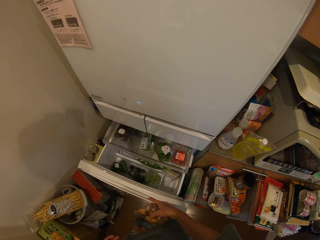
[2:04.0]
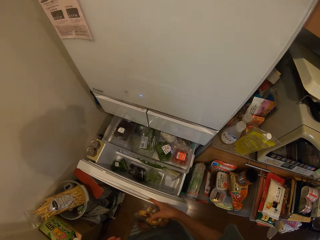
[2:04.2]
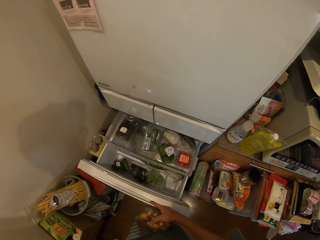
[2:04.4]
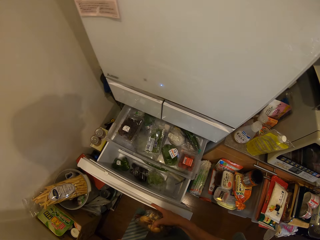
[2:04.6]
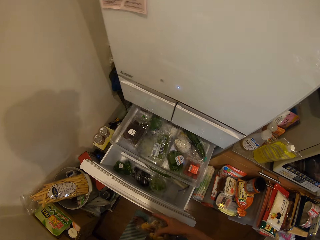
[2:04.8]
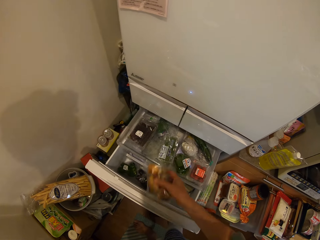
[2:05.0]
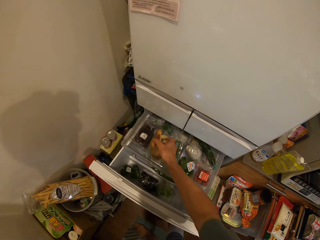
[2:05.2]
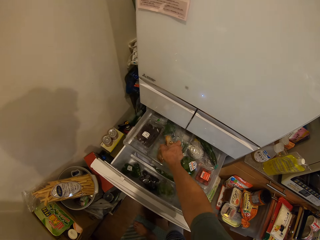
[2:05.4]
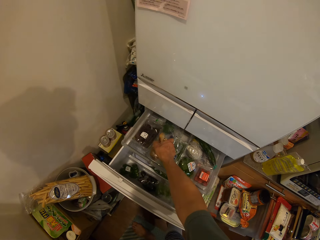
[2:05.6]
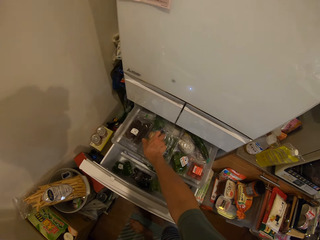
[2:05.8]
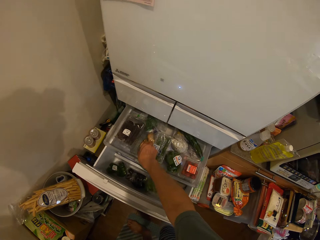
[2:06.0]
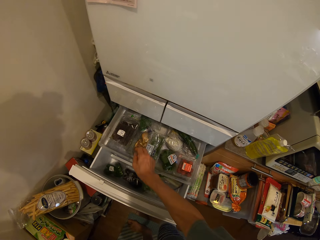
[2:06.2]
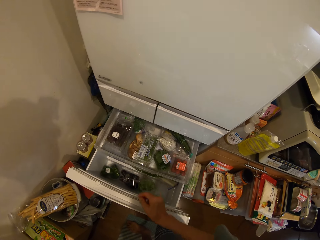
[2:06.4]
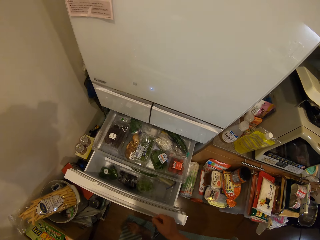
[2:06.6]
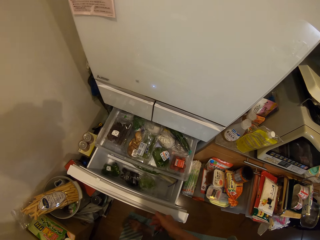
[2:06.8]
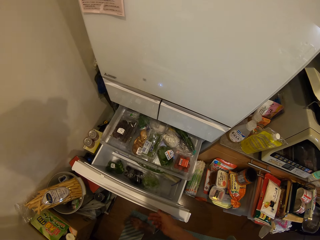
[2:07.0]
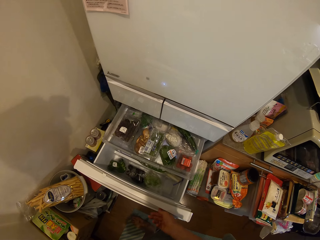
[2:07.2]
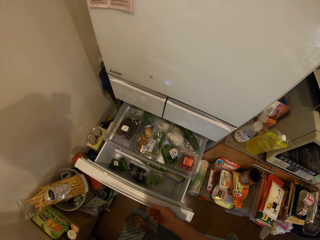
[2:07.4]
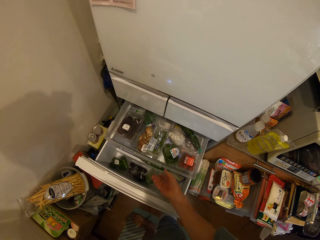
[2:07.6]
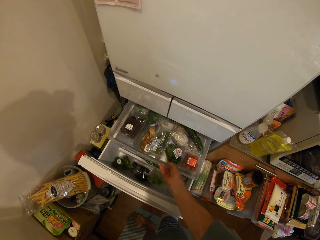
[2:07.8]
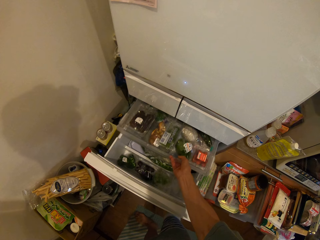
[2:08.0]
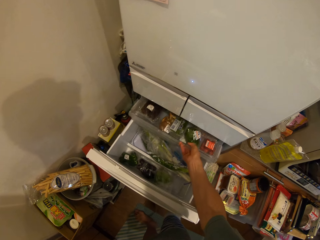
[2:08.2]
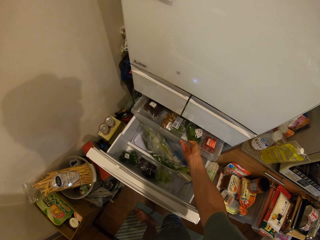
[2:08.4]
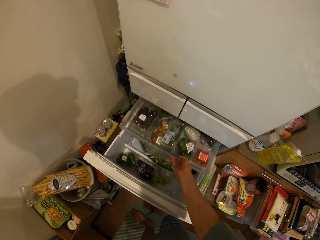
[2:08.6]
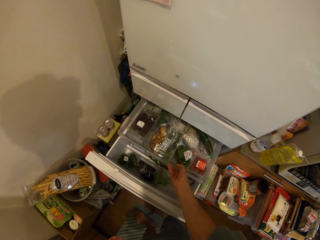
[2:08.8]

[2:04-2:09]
The camera wearer places the clear vinyl cover with mushrooms in a fridge drawer shelf. They close the fridge drawer shelf.

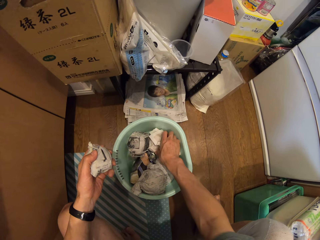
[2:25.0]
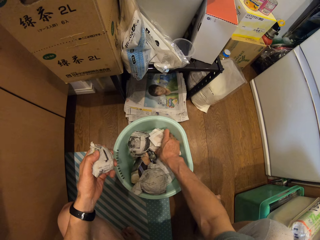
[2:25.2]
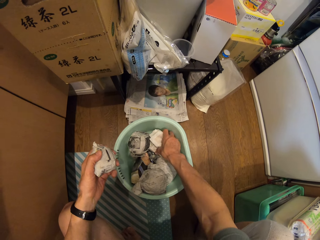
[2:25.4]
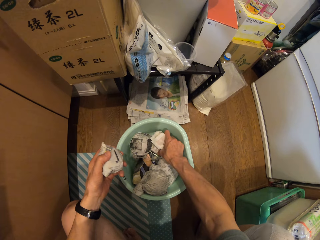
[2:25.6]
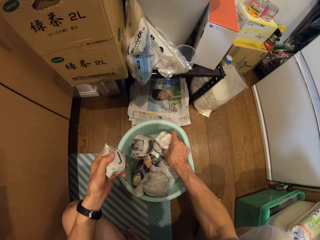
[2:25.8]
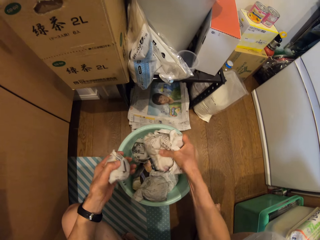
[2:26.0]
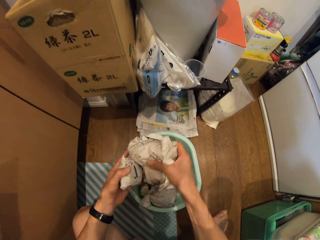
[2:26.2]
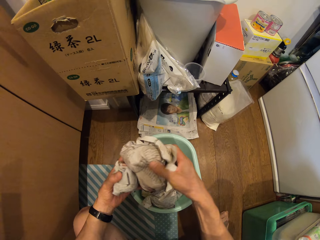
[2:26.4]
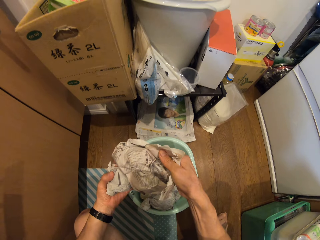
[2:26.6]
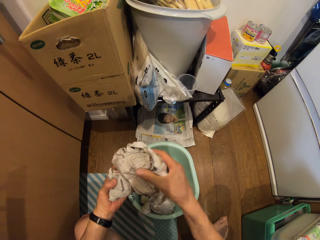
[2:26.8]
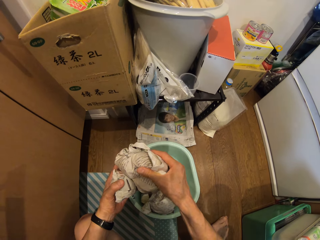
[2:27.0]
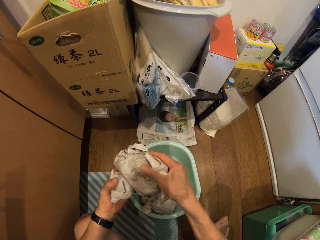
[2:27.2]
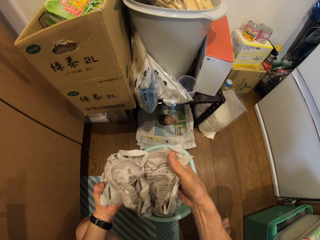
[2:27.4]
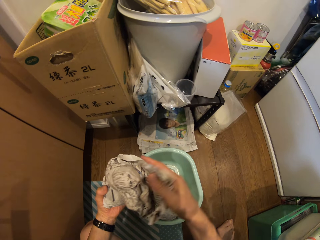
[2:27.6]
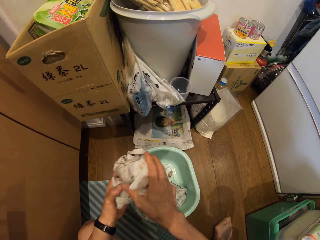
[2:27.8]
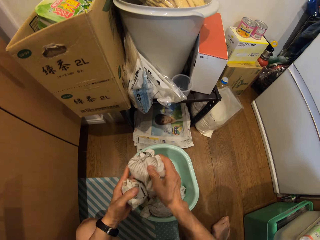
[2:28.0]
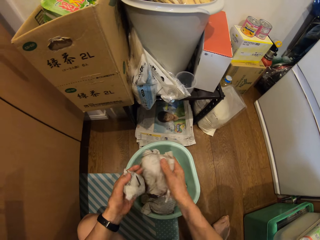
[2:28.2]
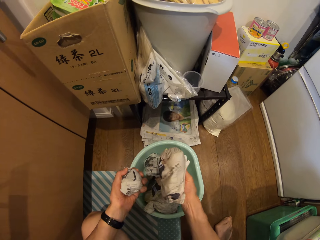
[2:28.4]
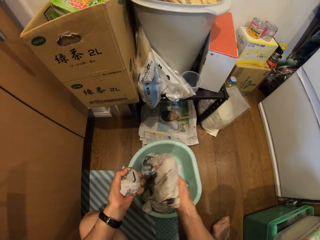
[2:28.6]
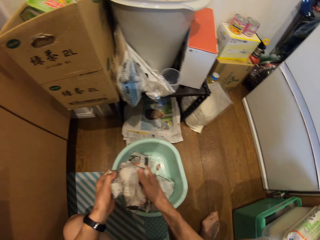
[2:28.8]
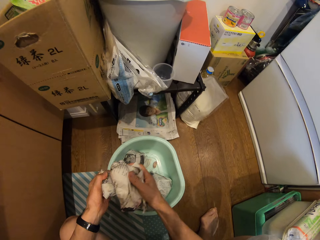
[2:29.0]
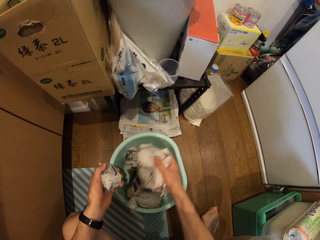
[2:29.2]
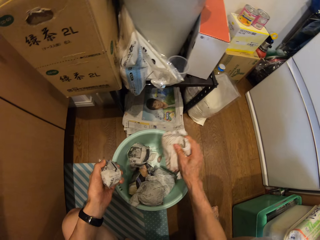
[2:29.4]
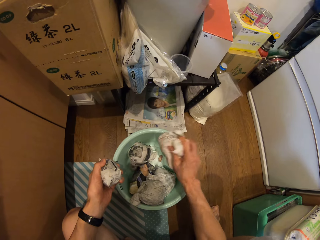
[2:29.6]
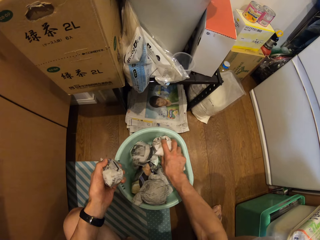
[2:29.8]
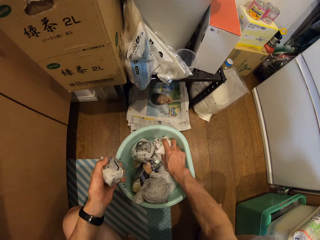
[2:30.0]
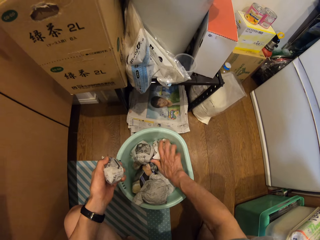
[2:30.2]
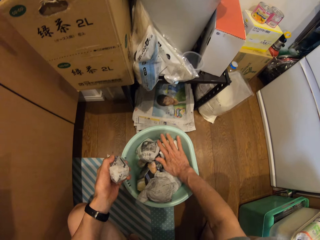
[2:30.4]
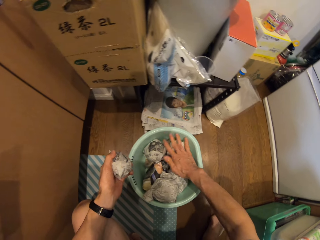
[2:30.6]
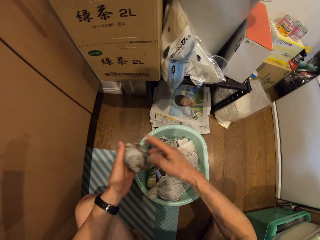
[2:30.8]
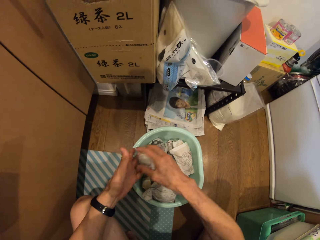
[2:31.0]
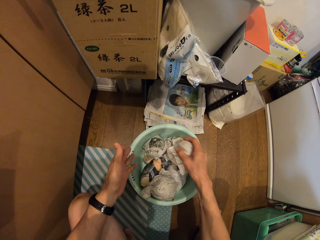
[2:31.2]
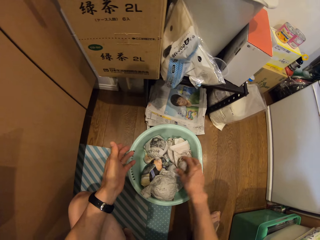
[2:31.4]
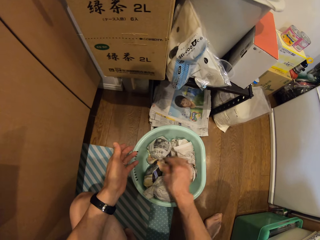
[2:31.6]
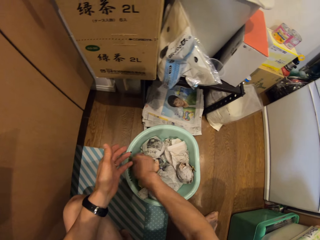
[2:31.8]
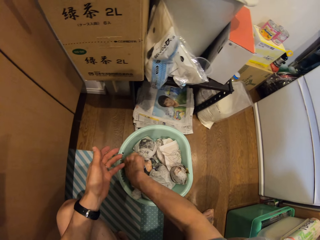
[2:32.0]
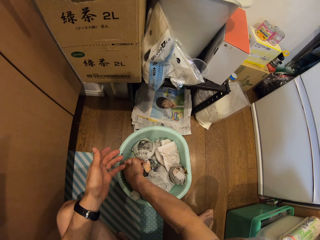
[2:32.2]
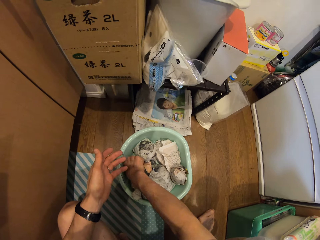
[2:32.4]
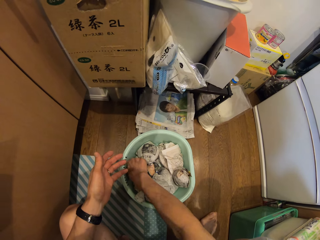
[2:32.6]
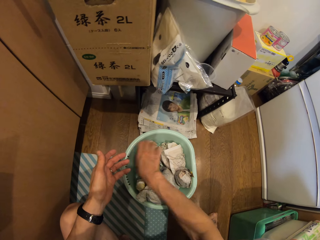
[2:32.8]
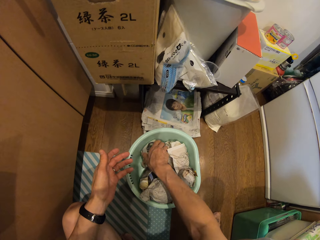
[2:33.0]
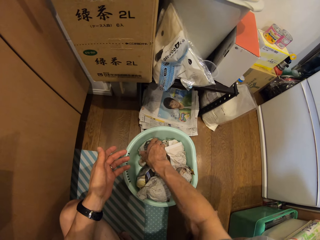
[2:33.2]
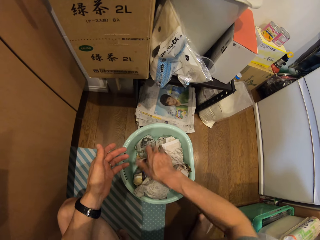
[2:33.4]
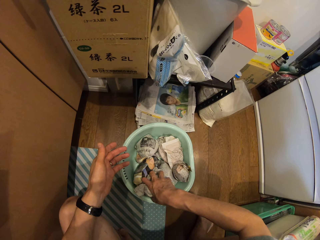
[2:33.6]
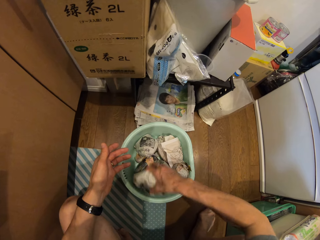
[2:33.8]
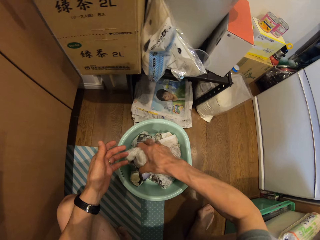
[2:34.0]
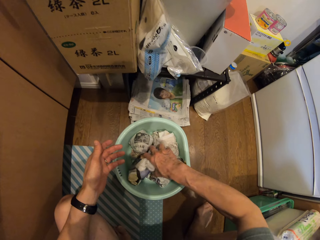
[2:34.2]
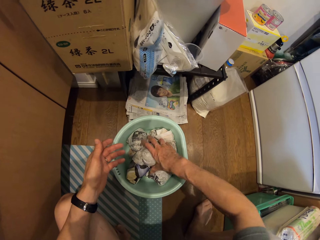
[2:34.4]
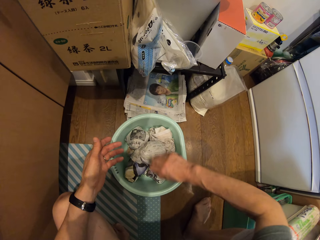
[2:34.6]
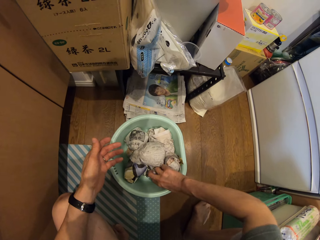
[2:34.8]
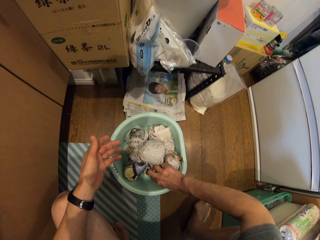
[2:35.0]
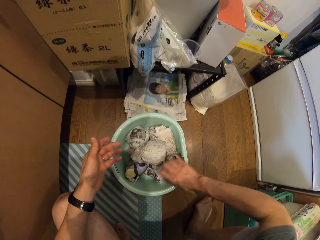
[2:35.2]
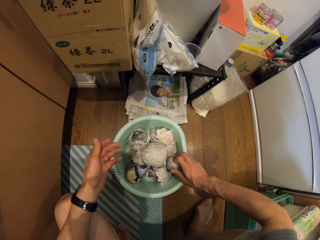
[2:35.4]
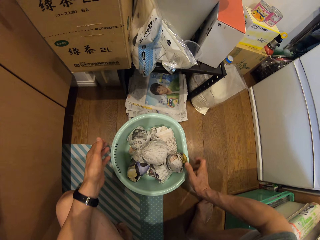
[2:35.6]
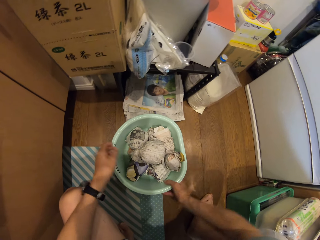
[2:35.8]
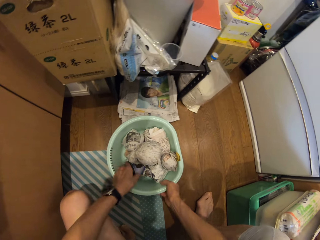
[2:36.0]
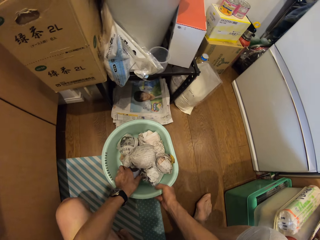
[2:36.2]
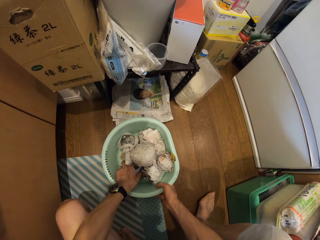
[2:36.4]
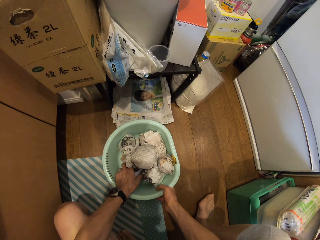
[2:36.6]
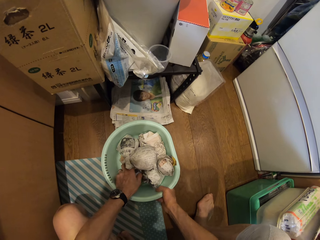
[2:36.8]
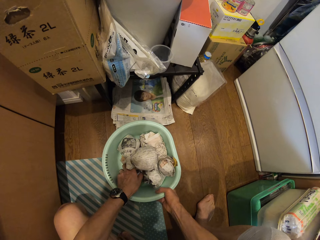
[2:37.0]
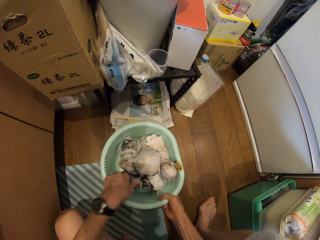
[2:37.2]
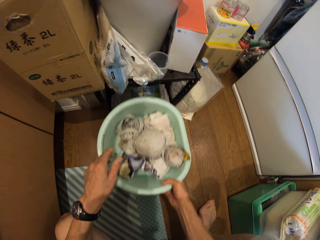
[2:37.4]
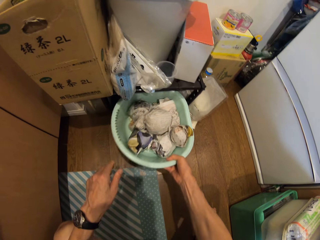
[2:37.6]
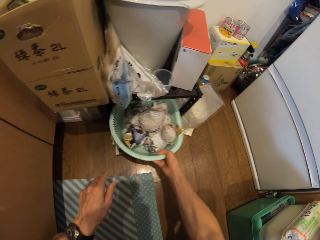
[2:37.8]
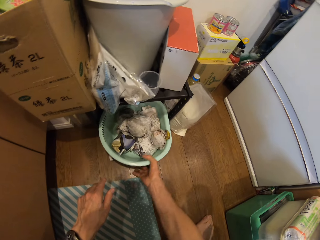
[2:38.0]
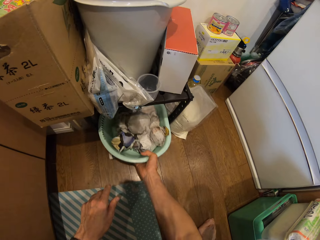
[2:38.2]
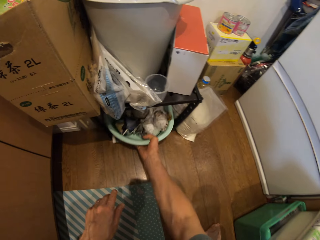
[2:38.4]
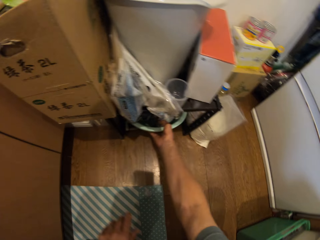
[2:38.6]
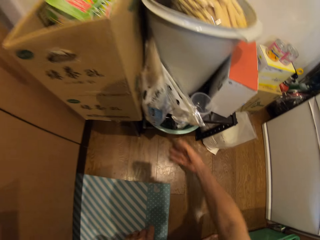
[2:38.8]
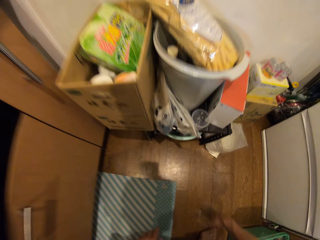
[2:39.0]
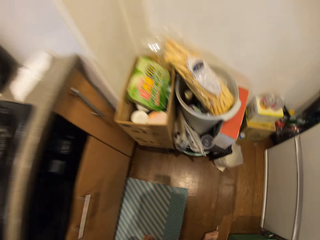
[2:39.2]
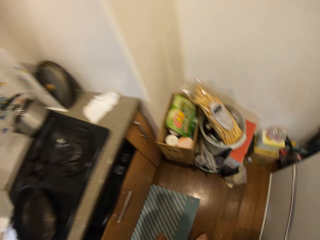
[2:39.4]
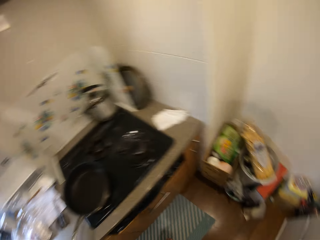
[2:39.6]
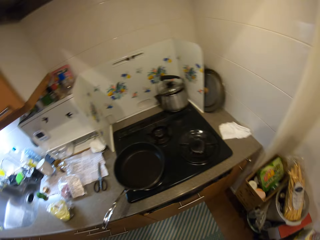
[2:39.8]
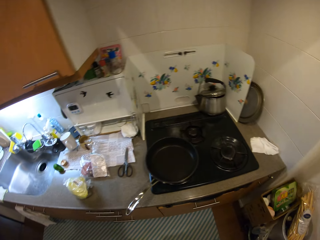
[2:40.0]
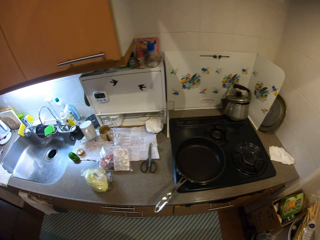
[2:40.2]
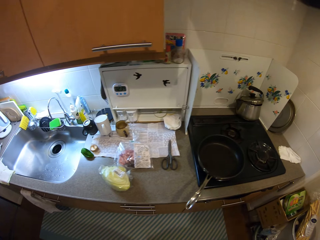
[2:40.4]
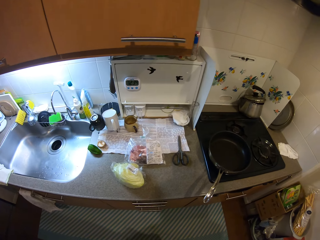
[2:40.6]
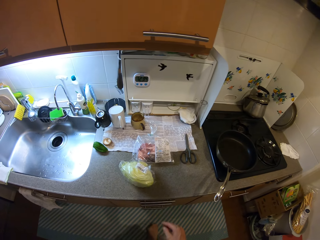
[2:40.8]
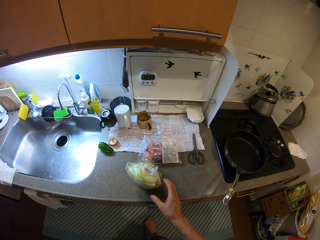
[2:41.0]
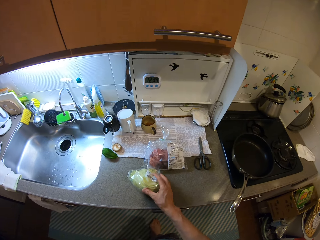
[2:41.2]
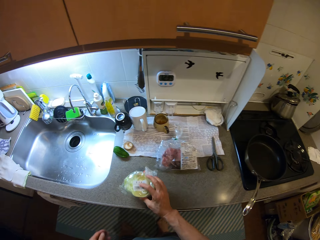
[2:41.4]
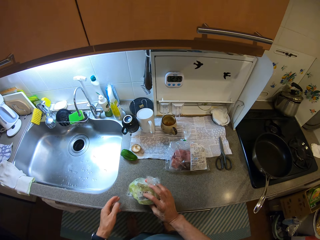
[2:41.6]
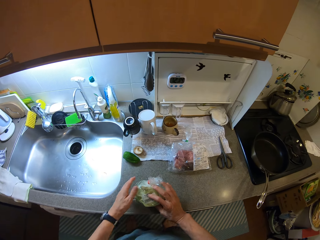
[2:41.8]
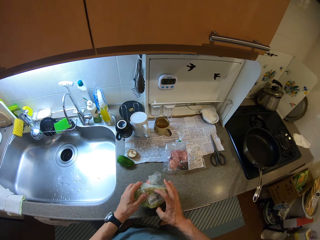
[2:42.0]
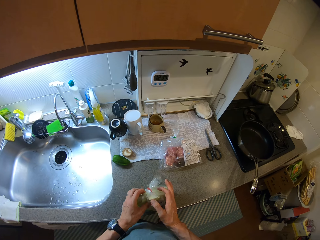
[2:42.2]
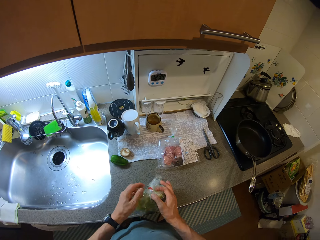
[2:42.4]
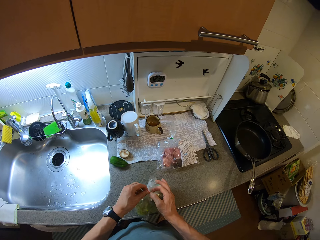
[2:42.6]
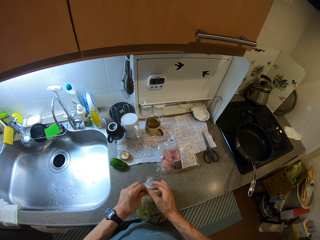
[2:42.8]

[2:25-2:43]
The camera wearer picks something from the plastic basket. He places something on his left hand. He touches something with his right thumb. He opens something. He places something on the other. He places something in the plastic basket. He places another object on his right hand. He places something in the plastic basket. He touches something with his right hand. He picks something from the plastic basket. He places something in the plastic basket. He touches something with his right hand. He holds the plastic basket with his right hand. He holds something with his left hand. He lifts the plastic basket from the floor. He shifts the bowl back. He places the plastic basket on the newspapers. He pushes the plastic basket under a stool. He turns to the sink. He opens the nylon on the counter. He holds the clear vinyl cover with white cabbage.
